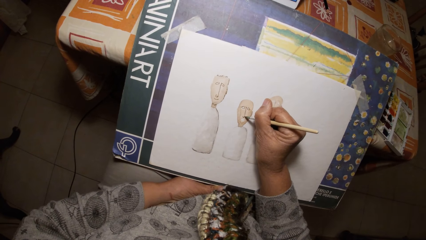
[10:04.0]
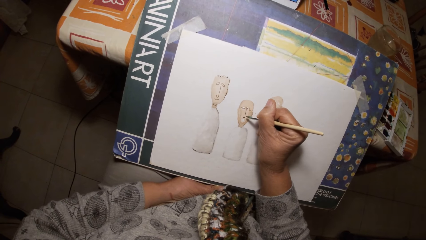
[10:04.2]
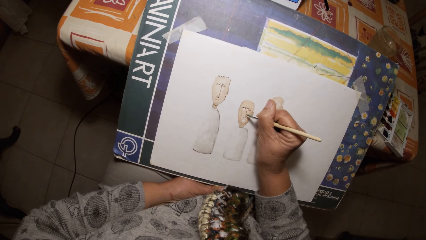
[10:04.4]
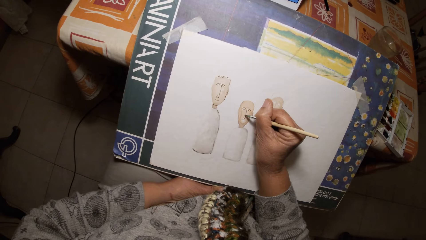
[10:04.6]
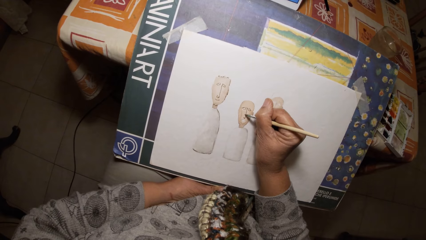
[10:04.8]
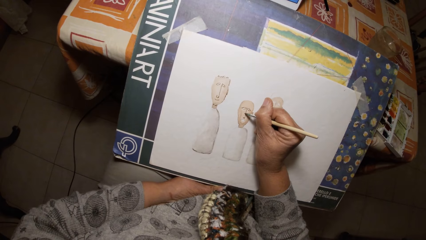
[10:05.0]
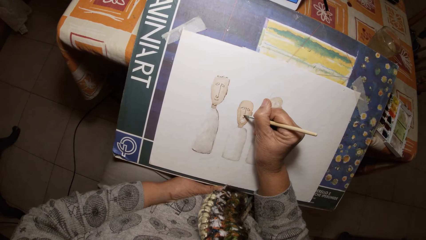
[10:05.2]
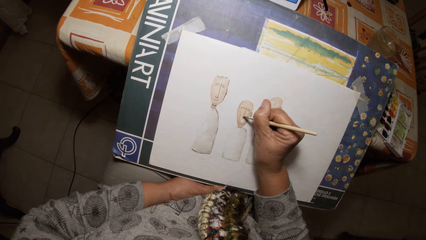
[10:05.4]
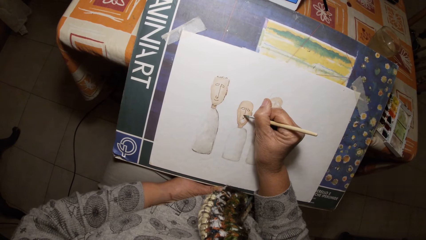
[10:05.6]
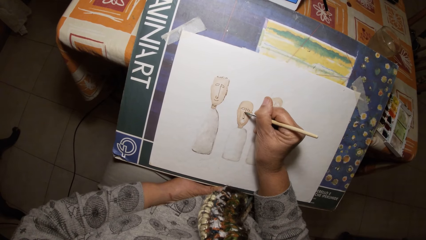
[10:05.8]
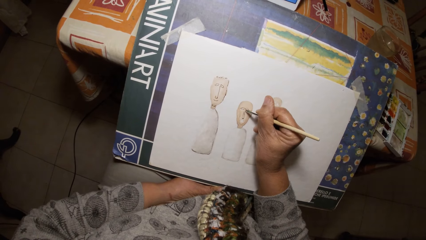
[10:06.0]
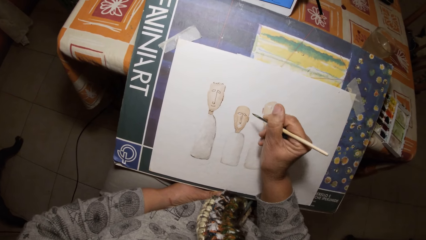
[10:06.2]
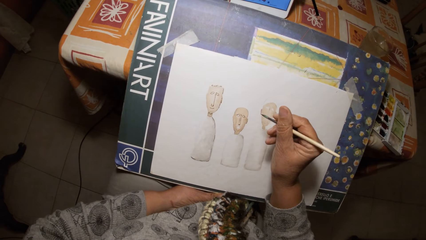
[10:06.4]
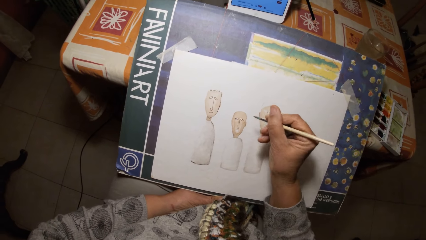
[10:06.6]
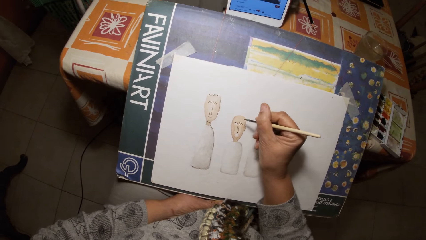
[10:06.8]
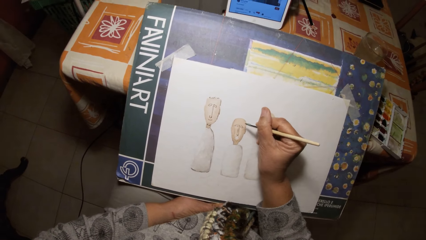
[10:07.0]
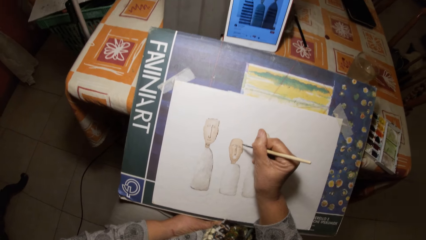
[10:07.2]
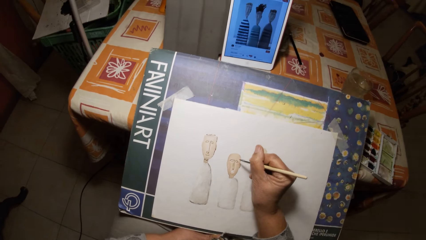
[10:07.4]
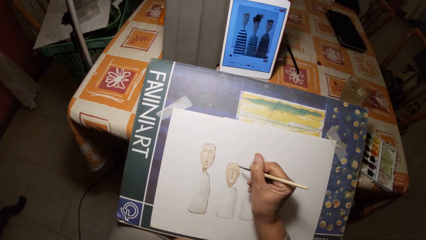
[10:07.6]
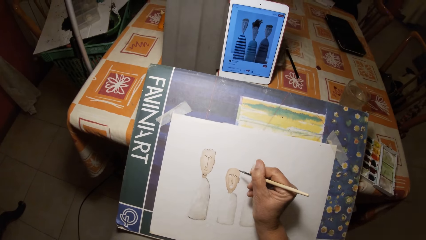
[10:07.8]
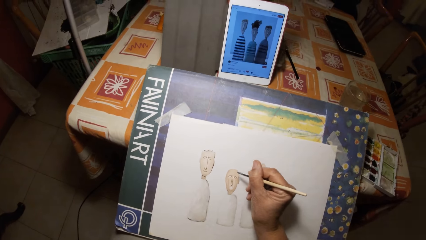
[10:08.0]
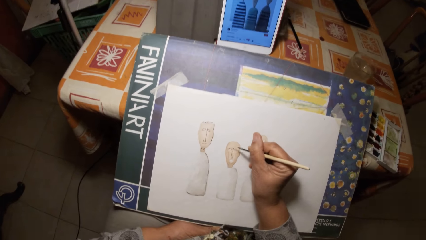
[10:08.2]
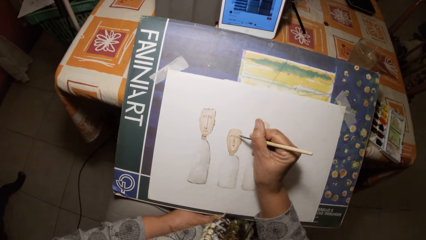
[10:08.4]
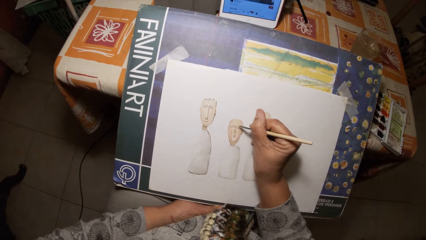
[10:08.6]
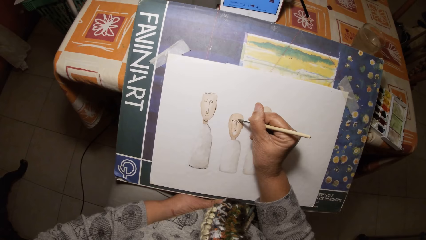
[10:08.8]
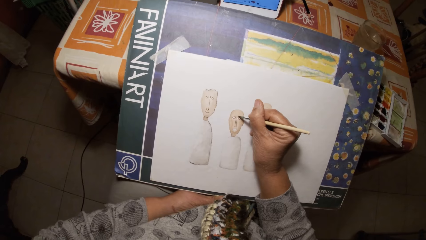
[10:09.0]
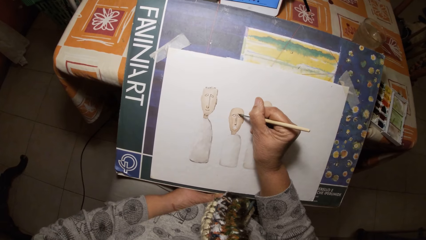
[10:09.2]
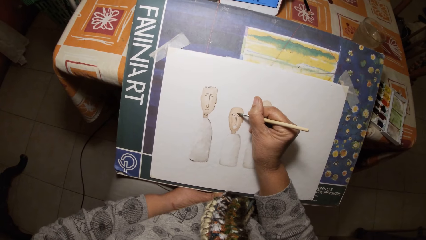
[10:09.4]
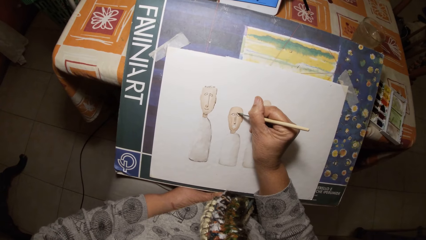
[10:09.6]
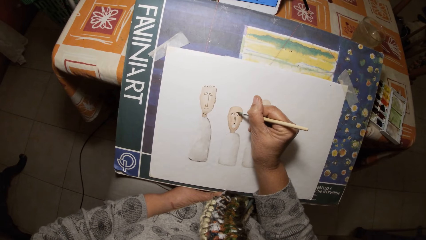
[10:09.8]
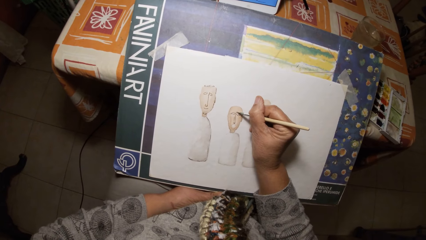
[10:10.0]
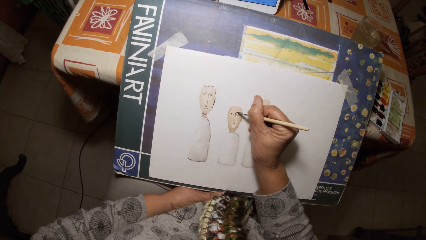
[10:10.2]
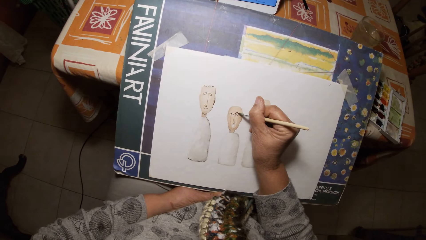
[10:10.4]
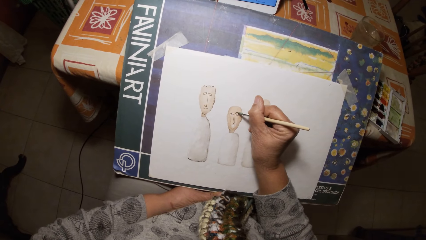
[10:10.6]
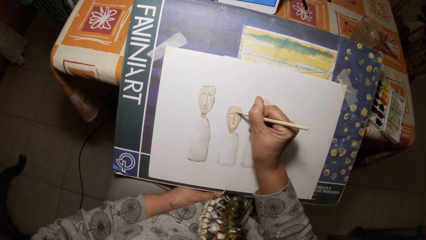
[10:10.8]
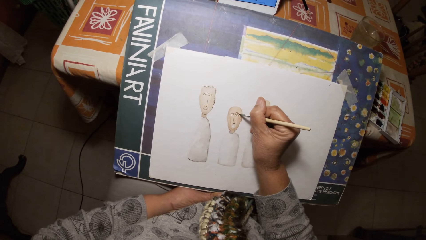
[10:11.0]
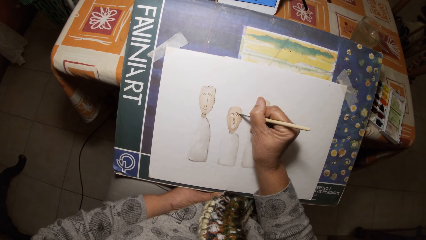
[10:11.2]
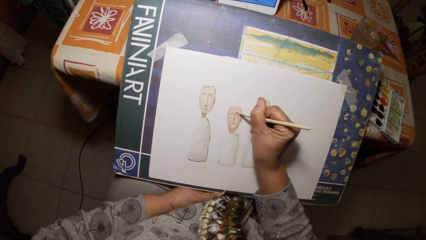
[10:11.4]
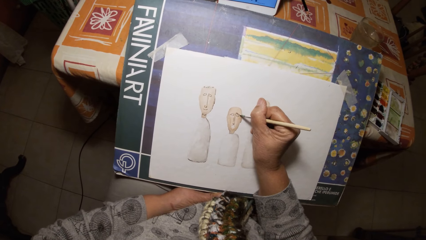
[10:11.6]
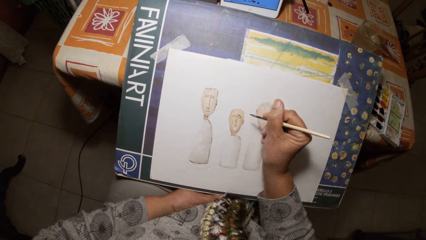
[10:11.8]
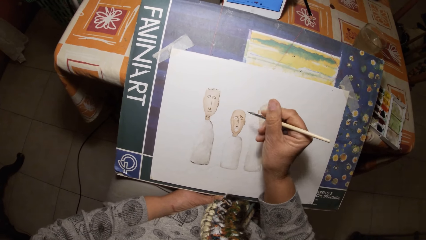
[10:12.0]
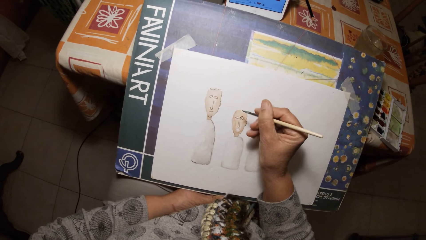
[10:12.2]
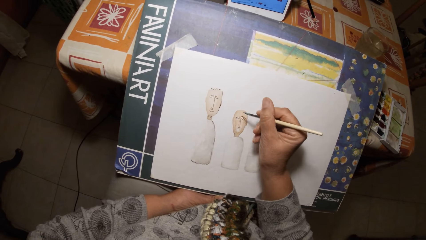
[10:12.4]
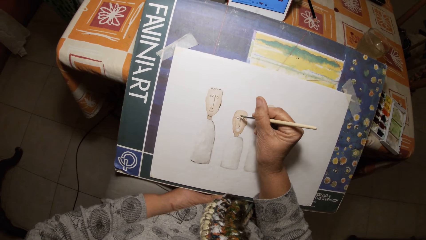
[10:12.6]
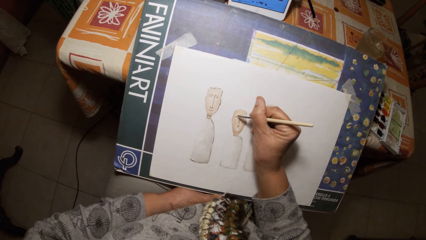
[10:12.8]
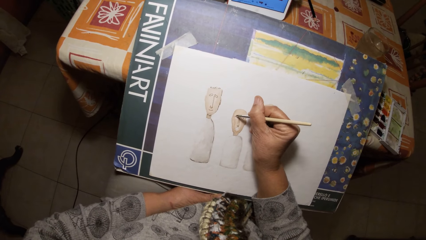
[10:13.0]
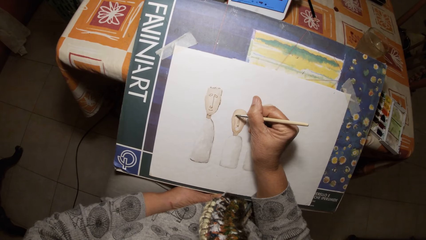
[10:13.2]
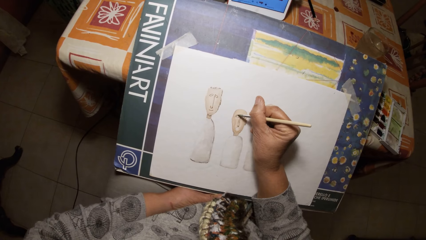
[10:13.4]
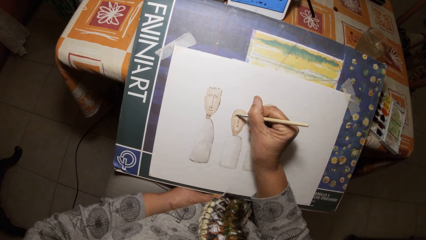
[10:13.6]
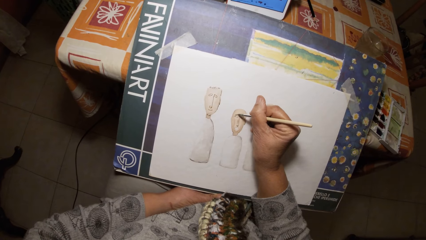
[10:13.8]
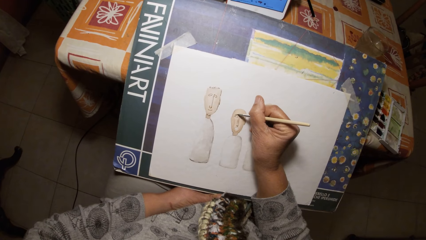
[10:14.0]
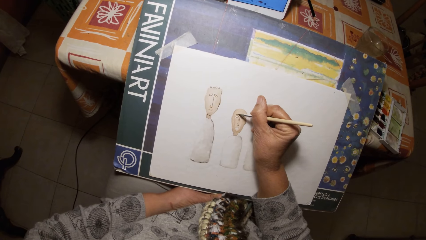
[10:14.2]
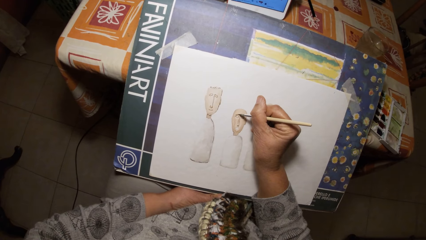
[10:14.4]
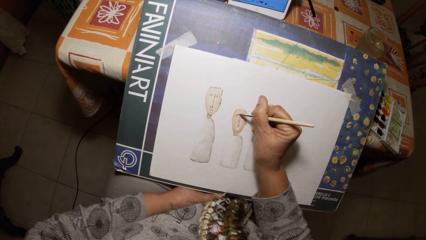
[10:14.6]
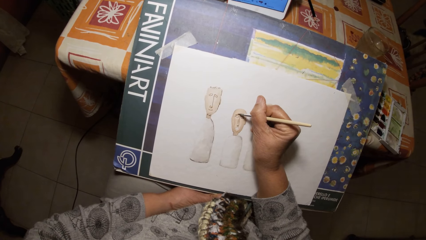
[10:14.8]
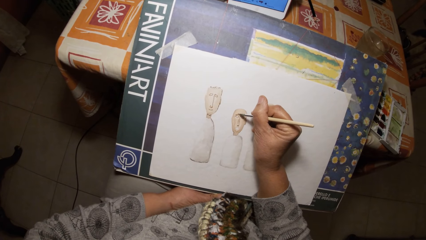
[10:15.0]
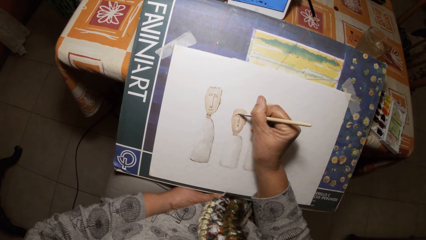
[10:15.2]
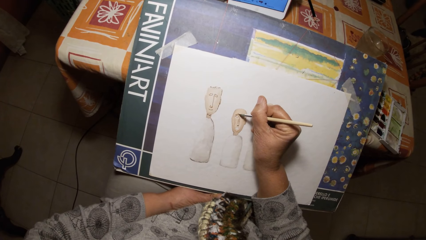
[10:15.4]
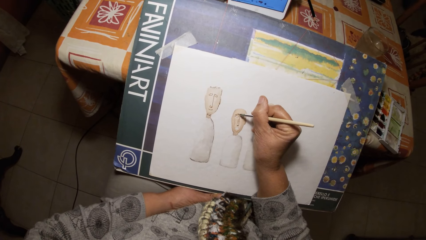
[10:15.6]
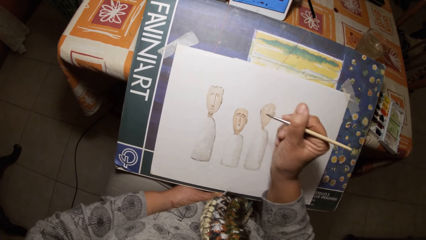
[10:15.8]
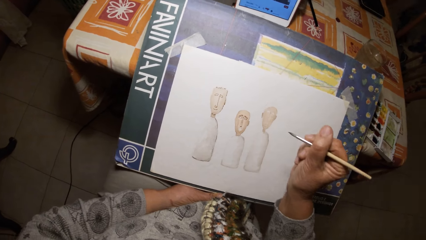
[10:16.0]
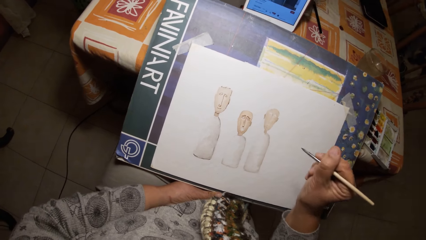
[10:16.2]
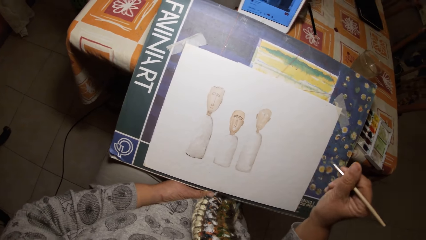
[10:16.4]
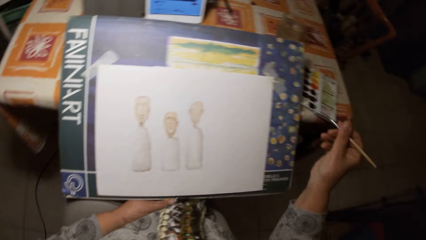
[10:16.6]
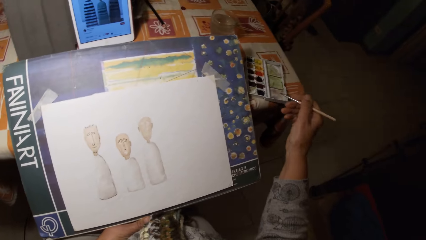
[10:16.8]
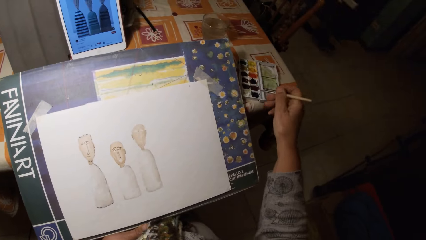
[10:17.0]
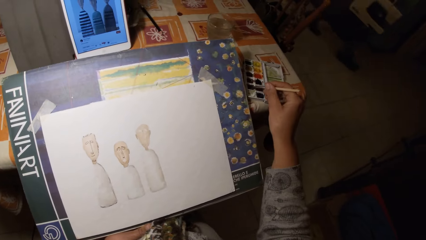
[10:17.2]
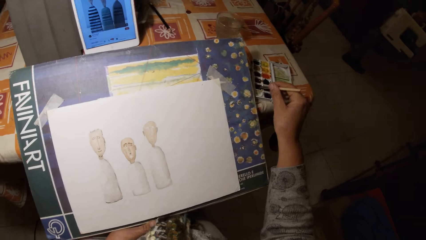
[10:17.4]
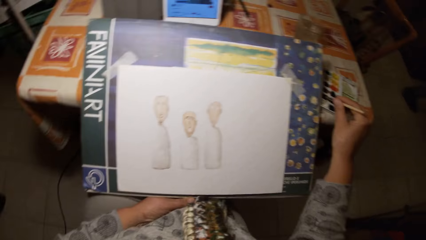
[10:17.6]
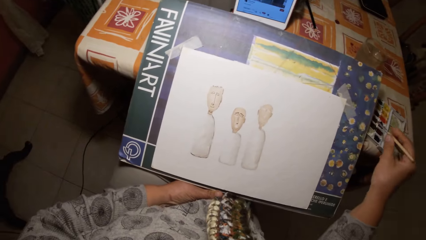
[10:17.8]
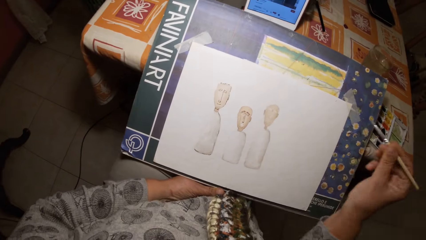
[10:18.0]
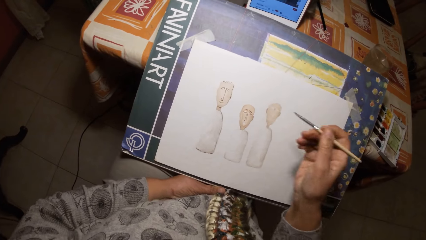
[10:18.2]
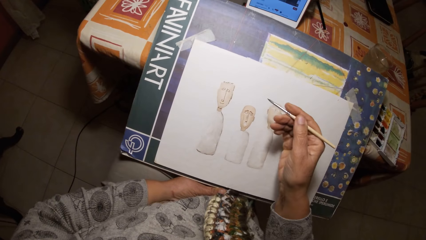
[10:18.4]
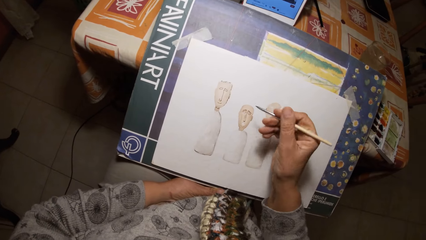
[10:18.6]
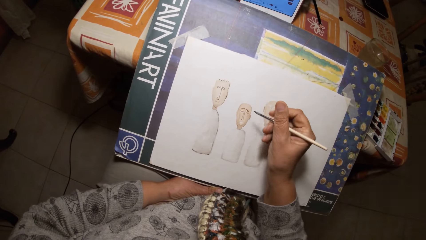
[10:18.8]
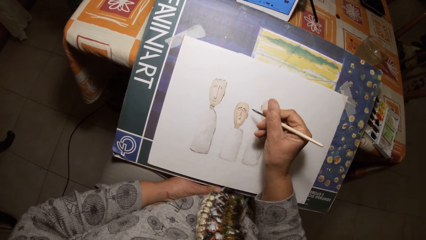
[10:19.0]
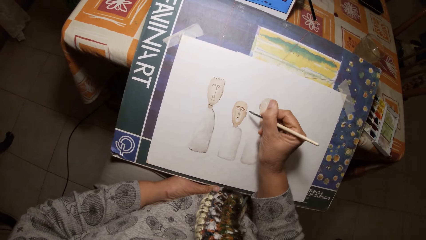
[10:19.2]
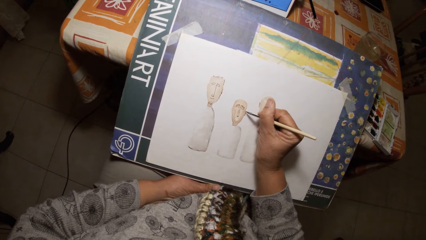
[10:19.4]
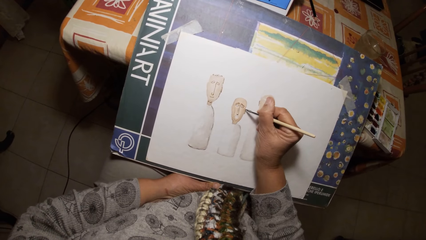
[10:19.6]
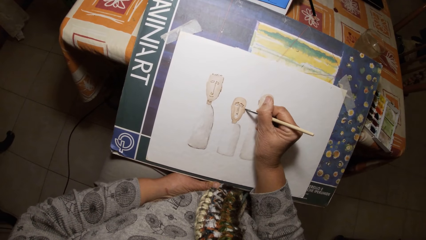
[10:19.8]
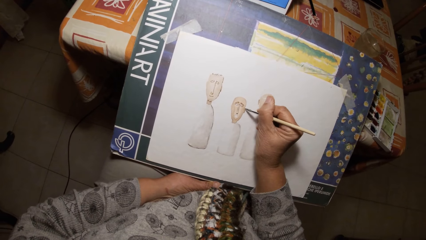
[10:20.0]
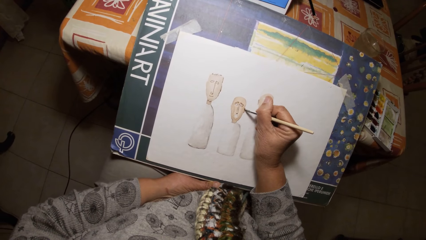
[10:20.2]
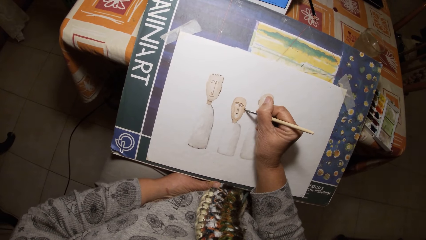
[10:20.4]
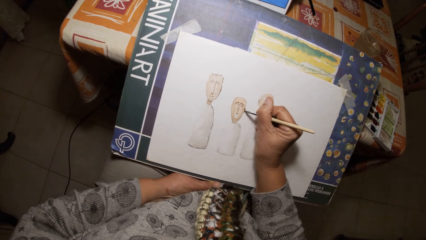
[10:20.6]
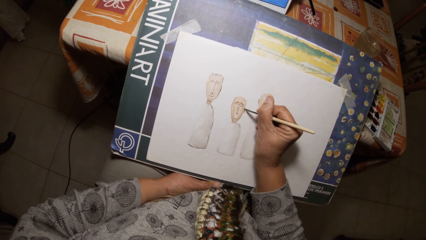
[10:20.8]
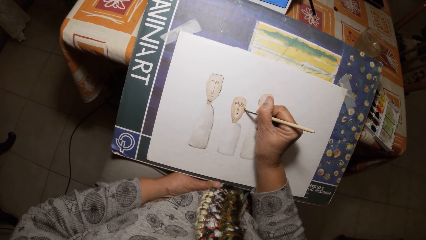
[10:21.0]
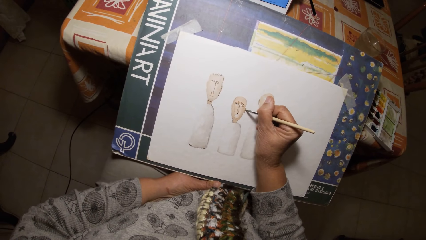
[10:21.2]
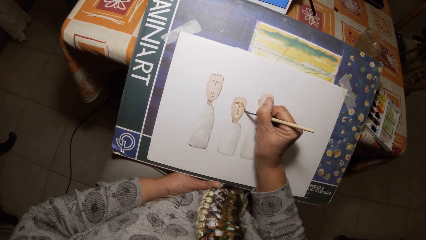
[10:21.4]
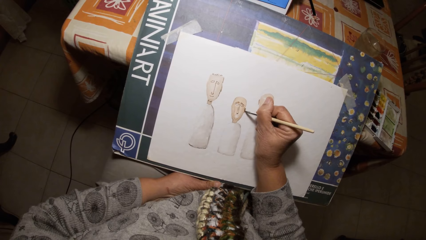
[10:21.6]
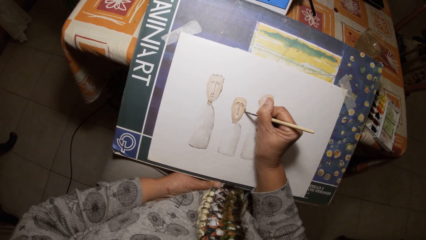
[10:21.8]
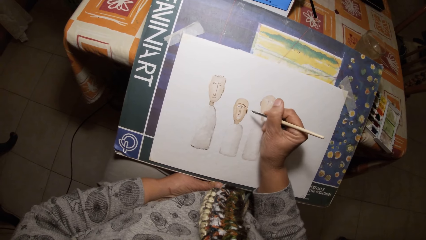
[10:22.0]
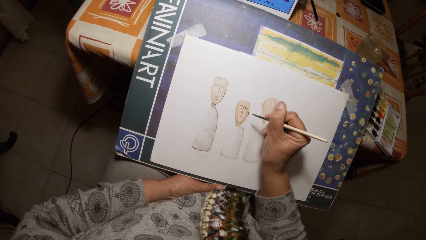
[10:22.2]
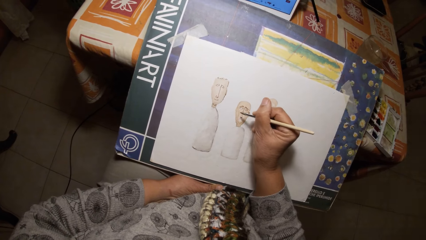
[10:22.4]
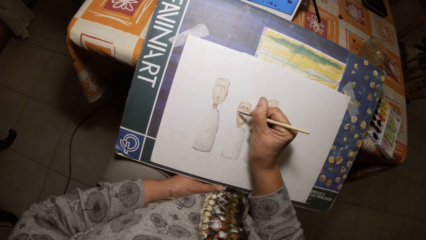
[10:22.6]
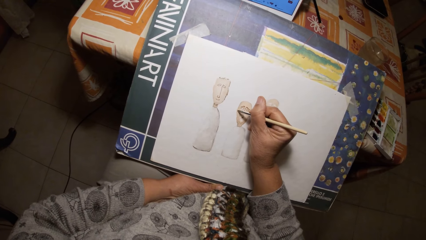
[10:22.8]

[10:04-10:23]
The camera wearer dips the paint brush in his right hand in the paint palette on the table. He draws on the paper with the paint brush in his right hand.
